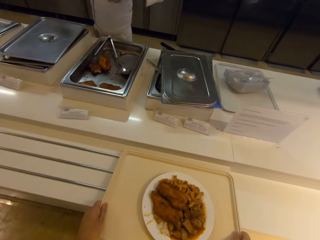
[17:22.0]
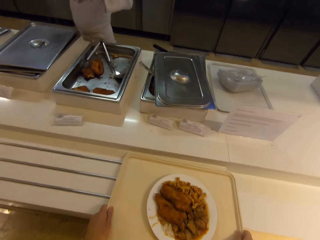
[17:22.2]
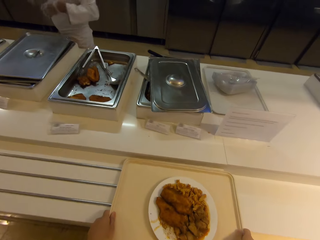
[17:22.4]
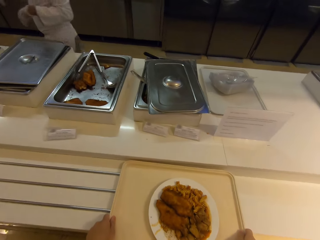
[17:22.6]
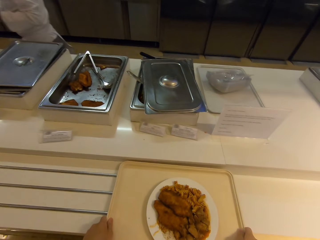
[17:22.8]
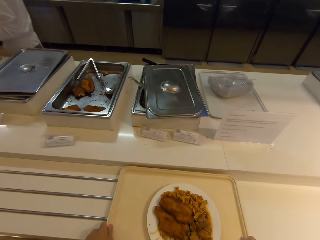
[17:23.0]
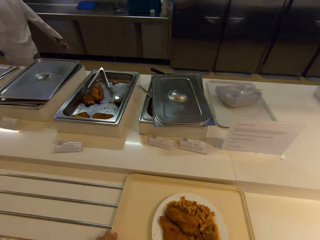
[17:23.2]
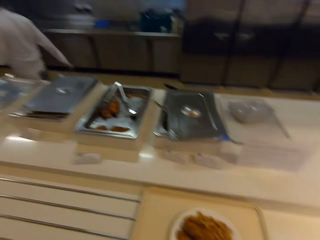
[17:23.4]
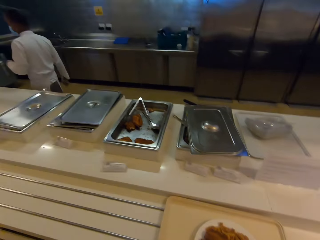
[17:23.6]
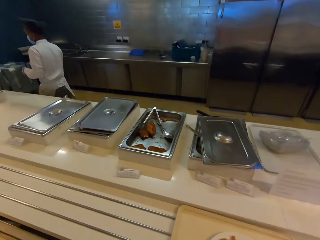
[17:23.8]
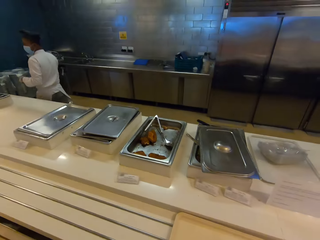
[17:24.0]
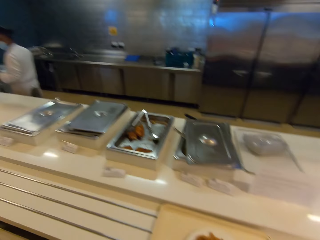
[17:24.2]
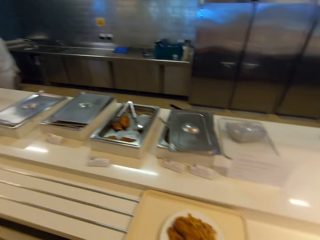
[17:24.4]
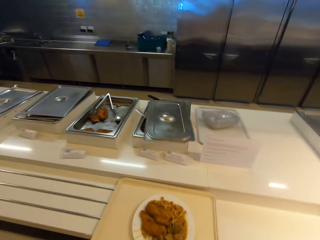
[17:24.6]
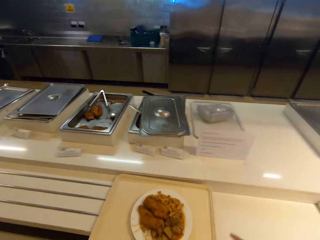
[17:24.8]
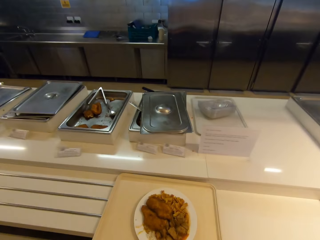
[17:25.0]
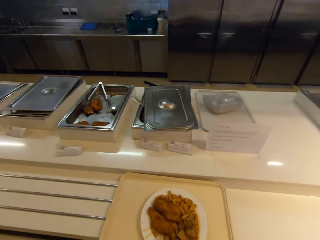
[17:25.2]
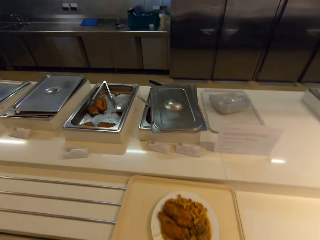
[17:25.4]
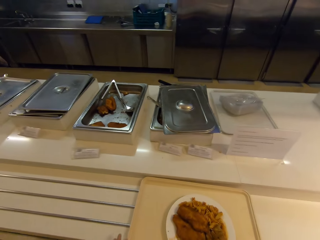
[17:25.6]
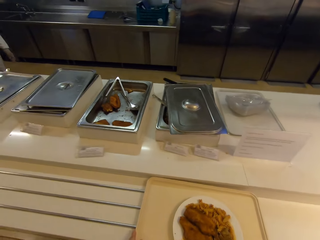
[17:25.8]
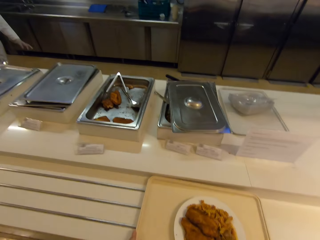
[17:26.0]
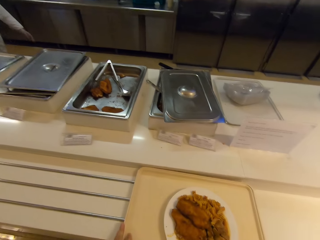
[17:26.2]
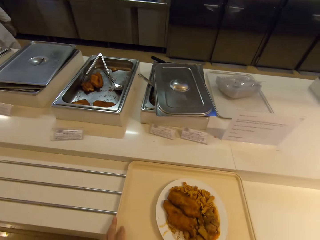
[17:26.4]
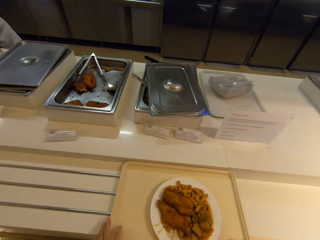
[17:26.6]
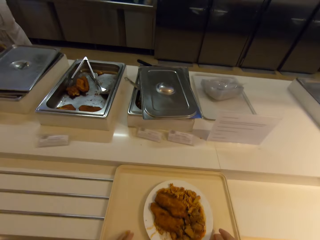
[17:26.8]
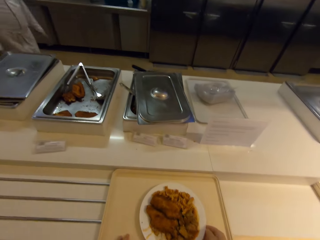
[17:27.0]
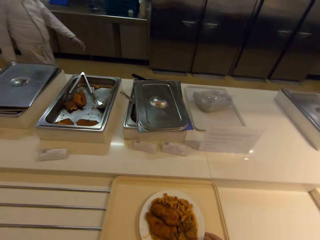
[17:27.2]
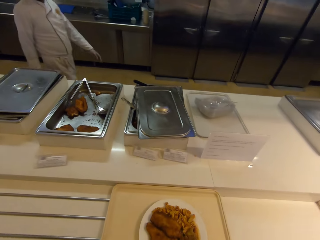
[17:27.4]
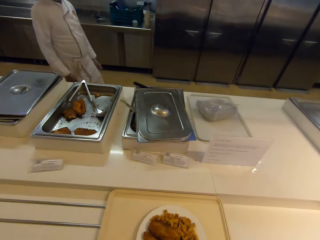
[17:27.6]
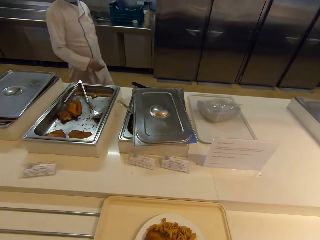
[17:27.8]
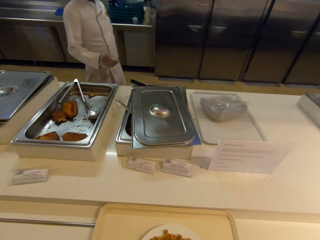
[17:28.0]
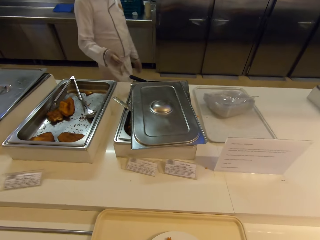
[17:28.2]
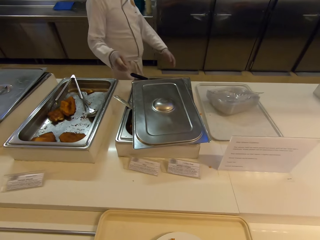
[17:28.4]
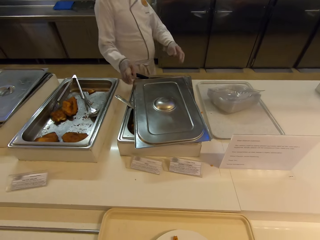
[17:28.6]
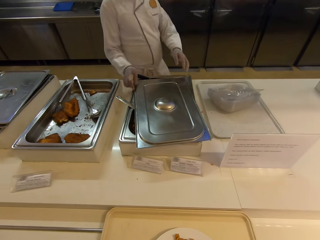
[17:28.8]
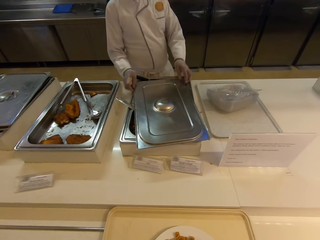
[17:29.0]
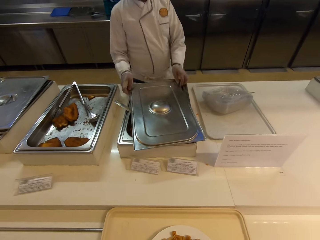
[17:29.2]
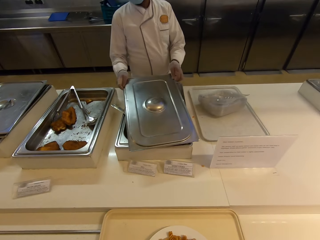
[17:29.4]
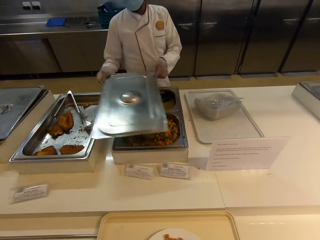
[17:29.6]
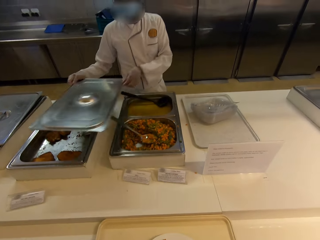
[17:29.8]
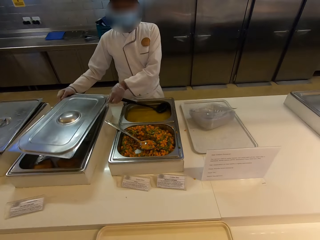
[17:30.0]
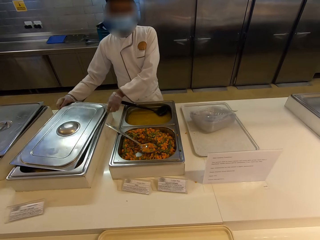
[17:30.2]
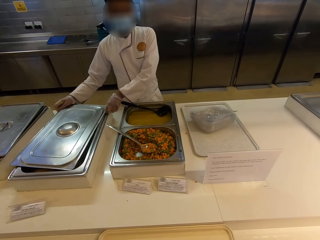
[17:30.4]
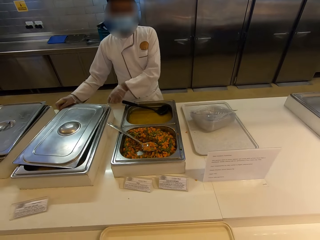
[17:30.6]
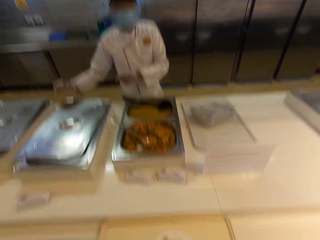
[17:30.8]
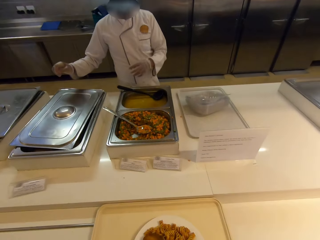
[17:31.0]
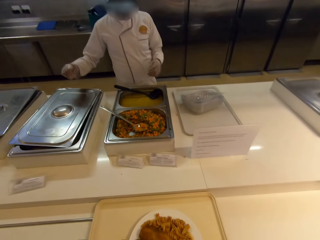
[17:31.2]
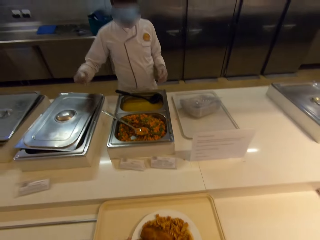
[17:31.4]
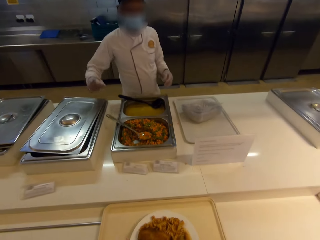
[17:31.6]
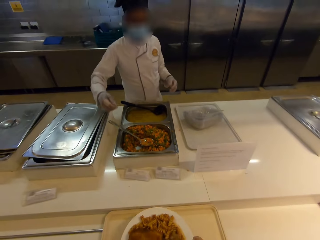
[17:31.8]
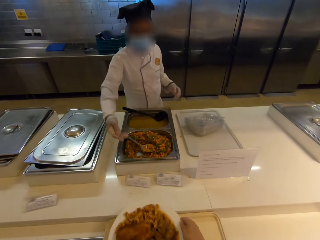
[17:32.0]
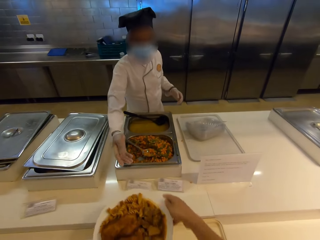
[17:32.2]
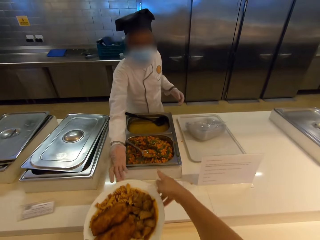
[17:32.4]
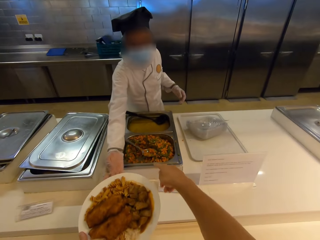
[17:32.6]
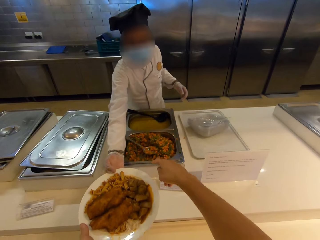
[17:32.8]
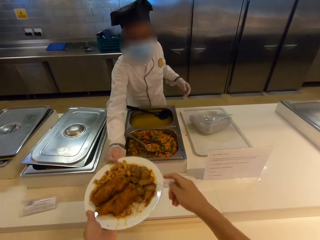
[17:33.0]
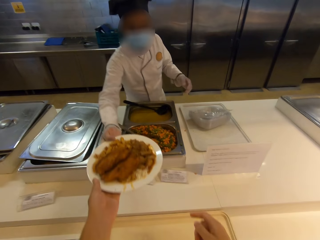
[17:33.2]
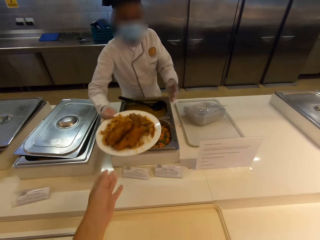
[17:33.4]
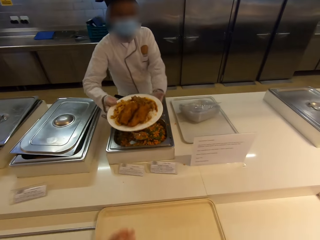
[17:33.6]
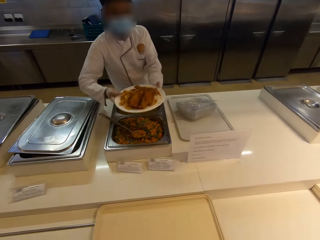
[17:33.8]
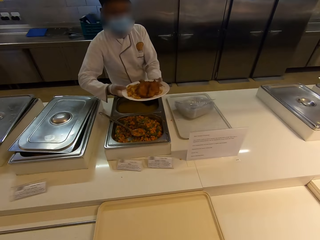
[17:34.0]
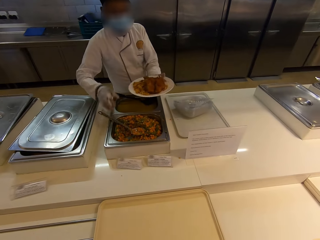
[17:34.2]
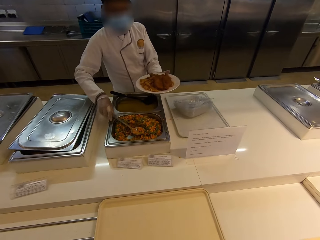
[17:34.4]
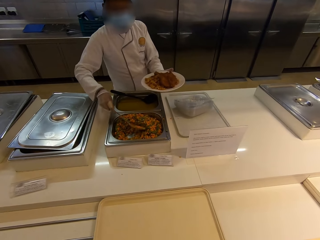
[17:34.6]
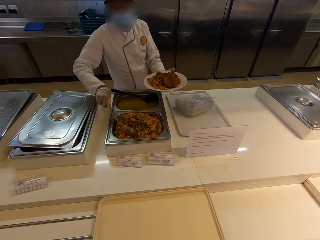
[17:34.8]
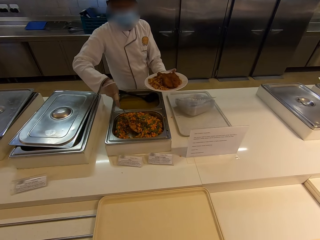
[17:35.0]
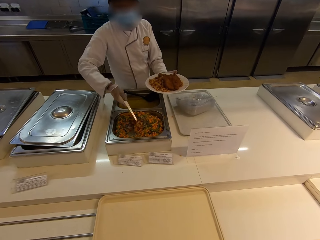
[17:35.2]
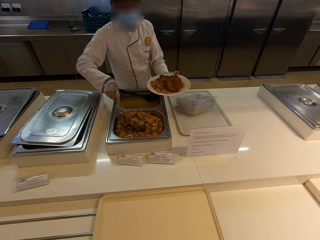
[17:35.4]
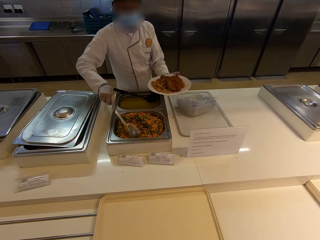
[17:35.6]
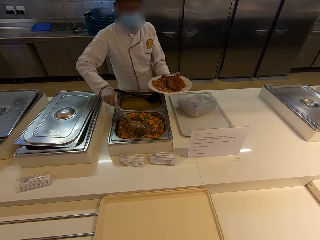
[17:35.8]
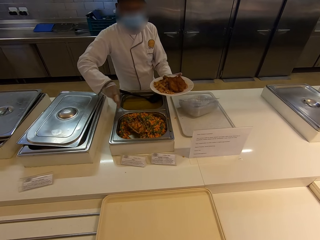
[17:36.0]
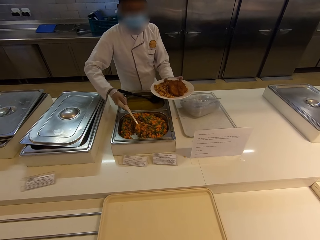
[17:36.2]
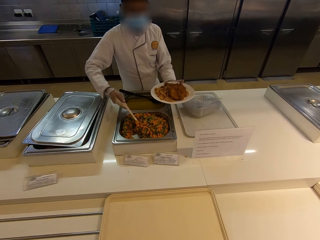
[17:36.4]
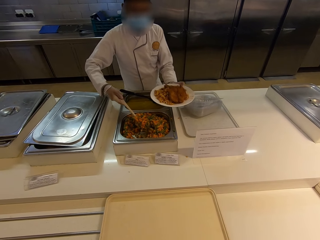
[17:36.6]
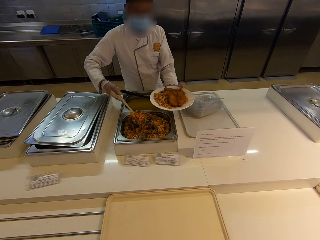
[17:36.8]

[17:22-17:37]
The chef walks. The camera wearer puts the tray on the kitchen counter and looks at the chef. The chef opens the buffet tray with vegetables. The camera wearer picks up the plate with food, gives the chef the plate and speaks with gestures. The chef picks up the plate. The chef serves the vegetables.

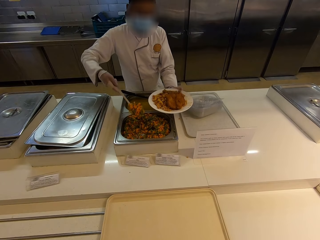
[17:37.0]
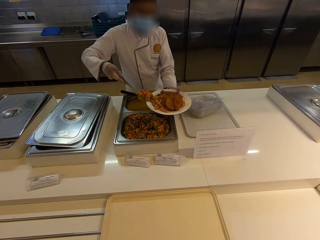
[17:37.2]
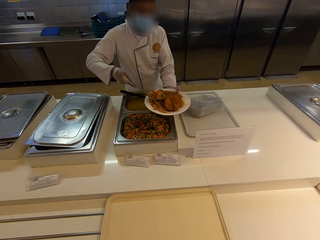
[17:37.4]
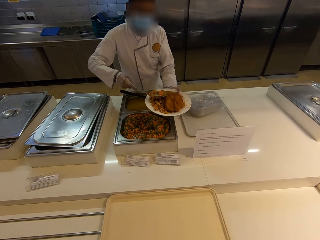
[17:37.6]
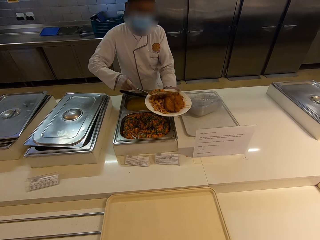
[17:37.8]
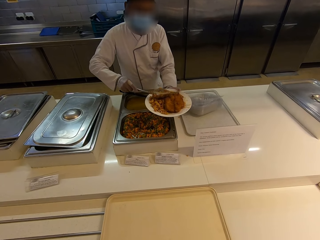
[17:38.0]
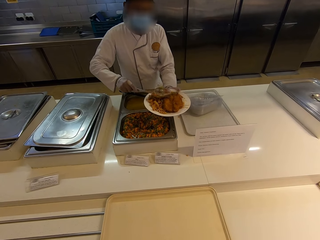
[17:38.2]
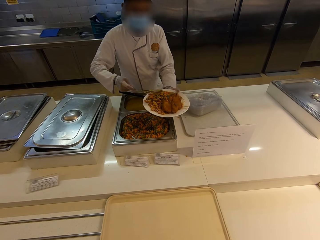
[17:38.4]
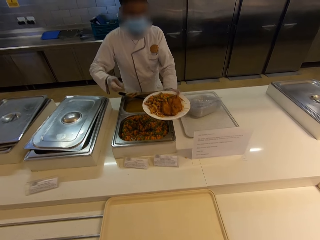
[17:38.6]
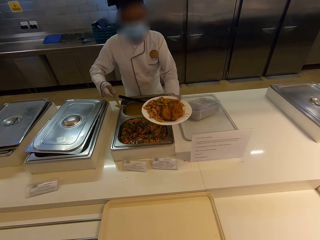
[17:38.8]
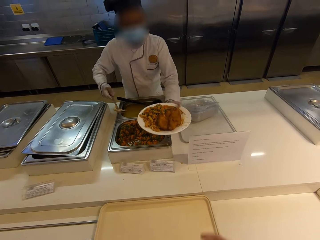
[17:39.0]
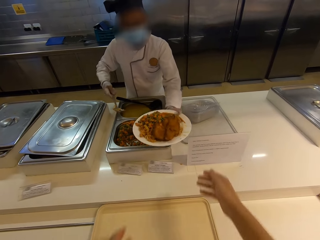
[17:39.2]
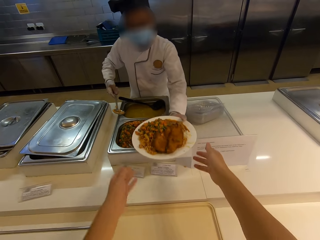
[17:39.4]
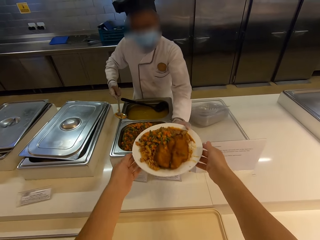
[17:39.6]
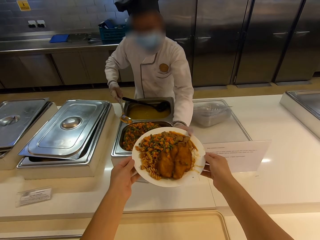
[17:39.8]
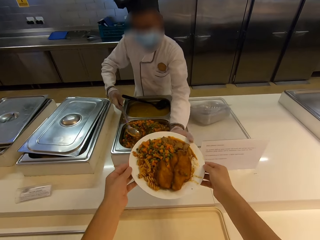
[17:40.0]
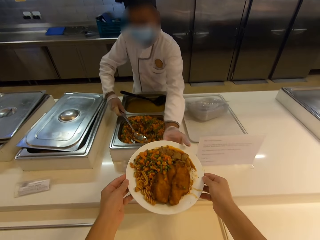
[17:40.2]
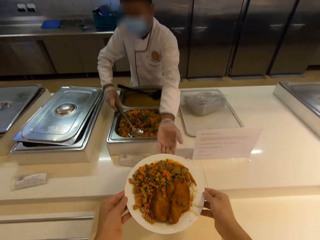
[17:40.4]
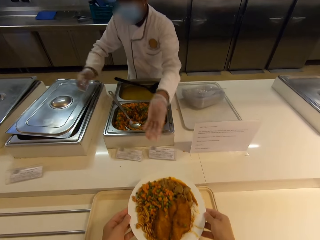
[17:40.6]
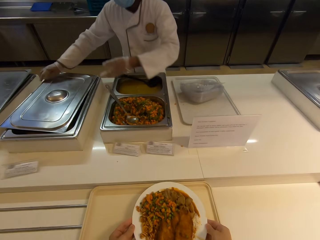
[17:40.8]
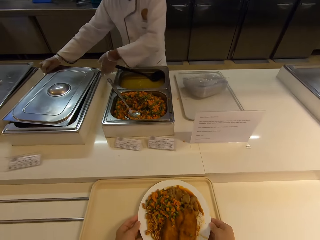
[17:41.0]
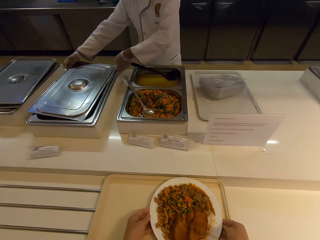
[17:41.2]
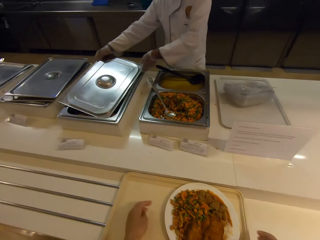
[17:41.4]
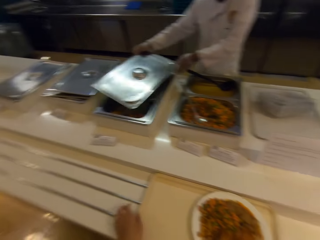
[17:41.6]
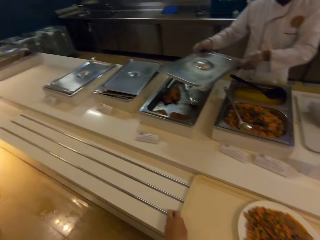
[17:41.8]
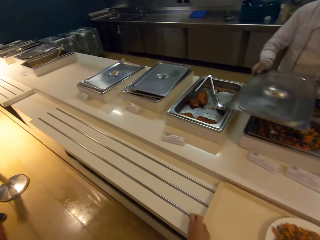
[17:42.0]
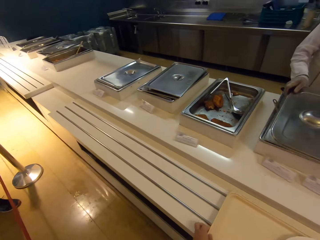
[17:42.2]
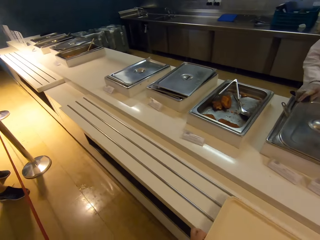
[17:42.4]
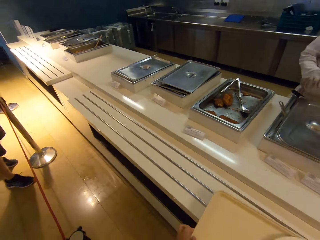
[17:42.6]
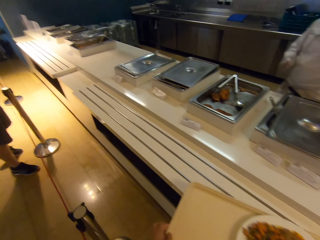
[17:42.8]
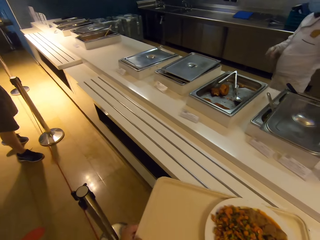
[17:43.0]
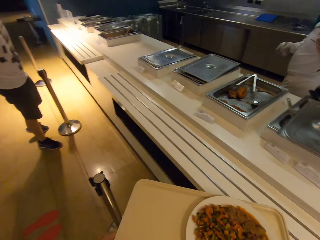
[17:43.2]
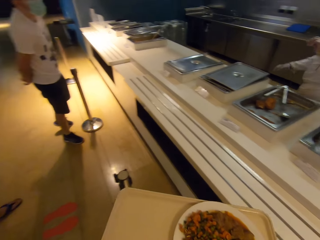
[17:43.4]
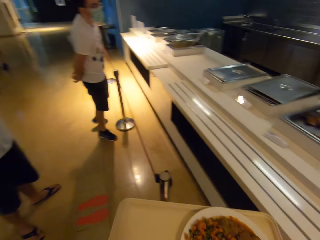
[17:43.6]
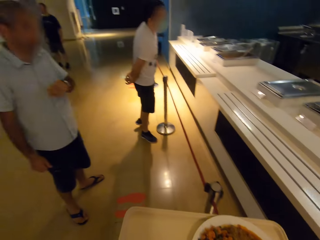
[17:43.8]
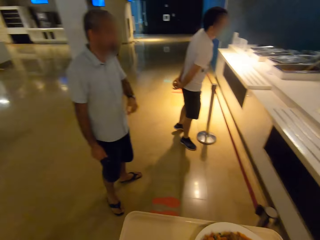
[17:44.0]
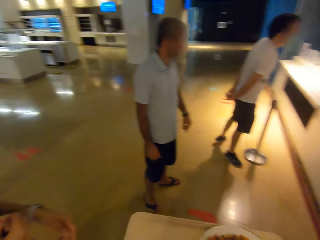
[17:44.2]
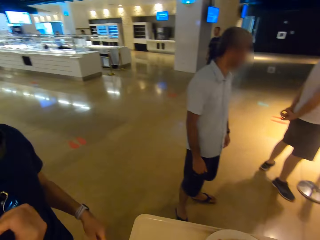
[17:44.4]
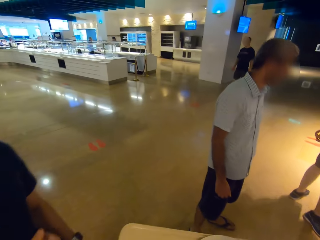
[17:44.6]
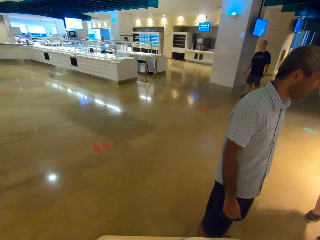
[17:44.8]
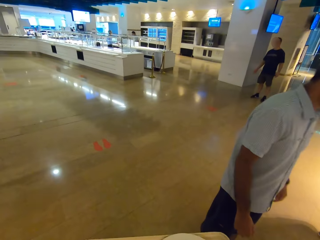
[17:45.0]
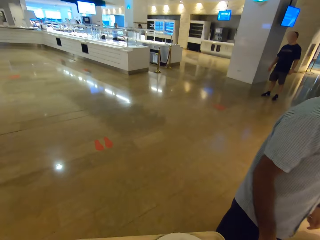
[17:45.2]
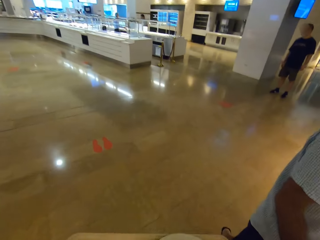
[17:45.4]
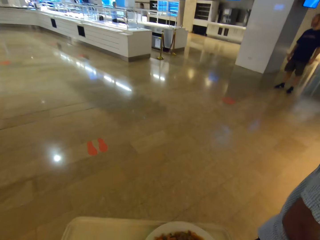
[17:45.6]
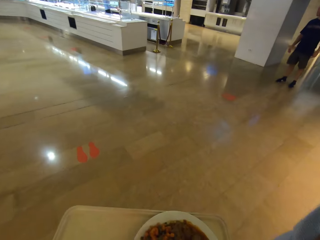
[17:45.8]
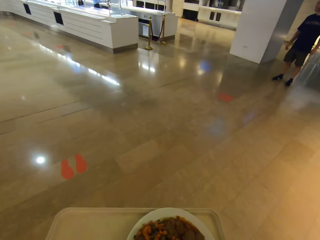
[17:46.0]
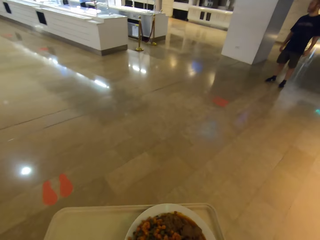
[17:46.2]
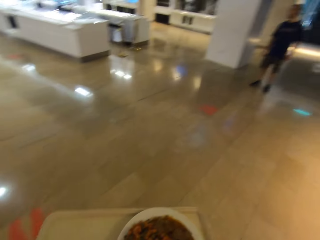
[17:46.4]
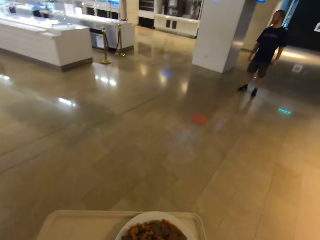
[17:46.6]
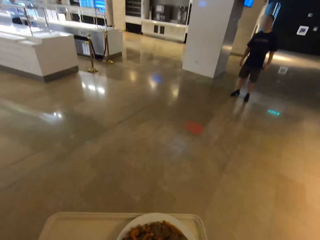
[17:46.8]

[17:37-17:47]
The chef gives the camera wearer the plate. The camera wearer takes the plate from the chef. They put the plate on the tray. The chef closes the buffet tray. The camera wearer picks up the tray and walks around.
